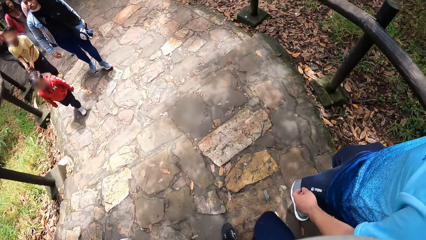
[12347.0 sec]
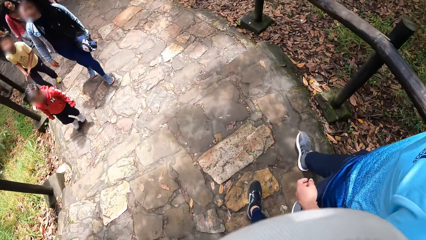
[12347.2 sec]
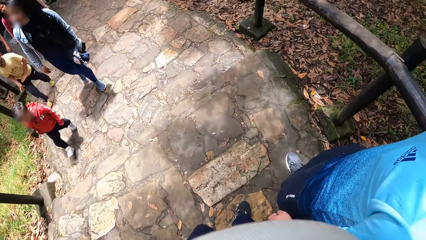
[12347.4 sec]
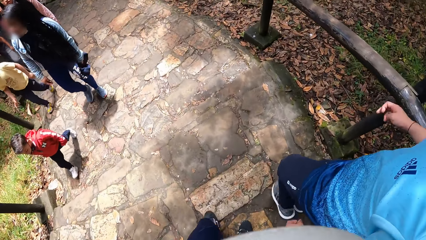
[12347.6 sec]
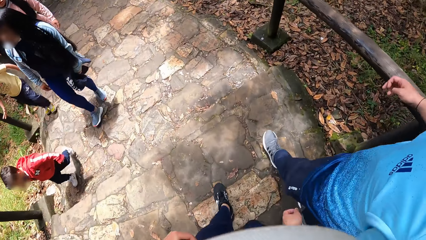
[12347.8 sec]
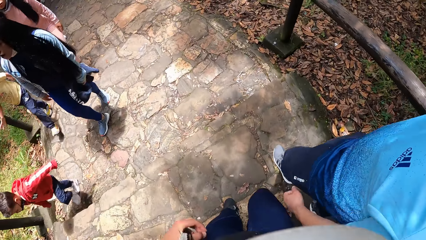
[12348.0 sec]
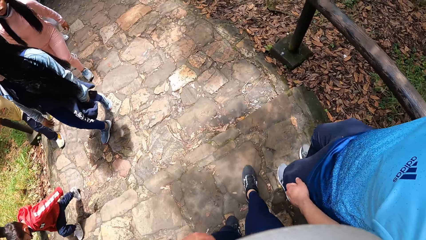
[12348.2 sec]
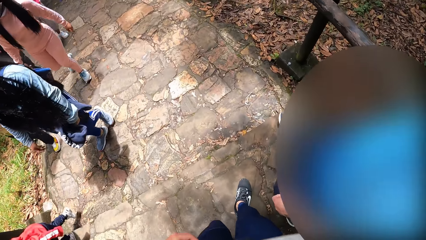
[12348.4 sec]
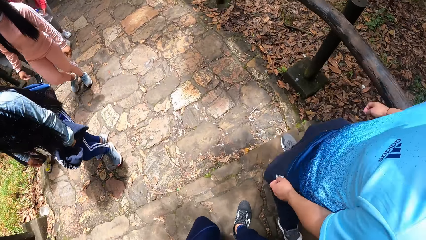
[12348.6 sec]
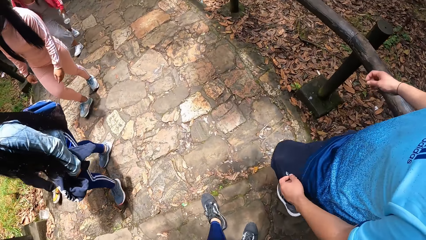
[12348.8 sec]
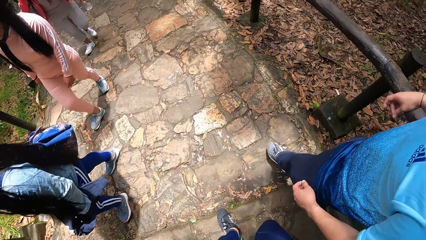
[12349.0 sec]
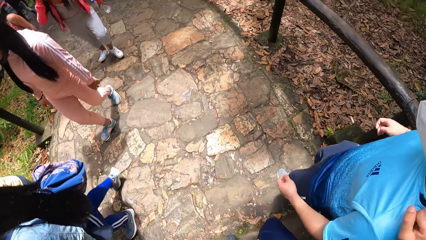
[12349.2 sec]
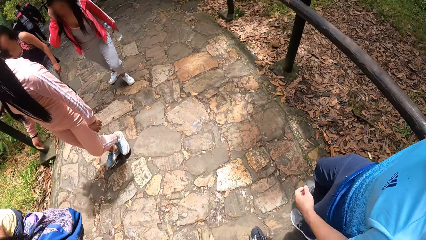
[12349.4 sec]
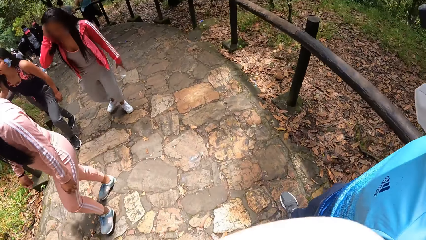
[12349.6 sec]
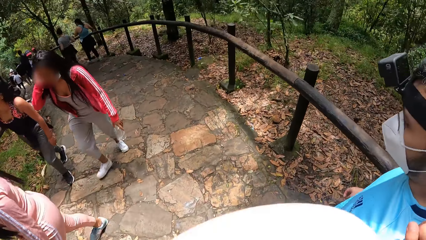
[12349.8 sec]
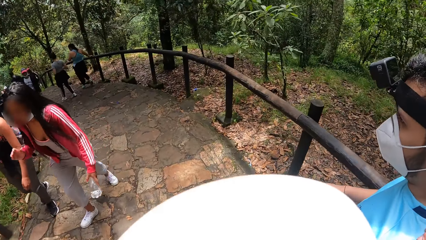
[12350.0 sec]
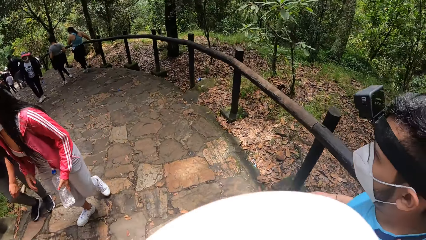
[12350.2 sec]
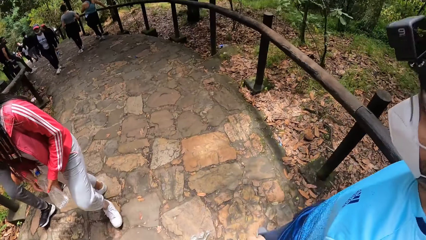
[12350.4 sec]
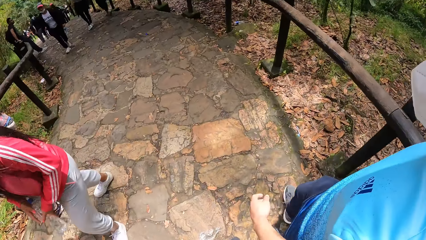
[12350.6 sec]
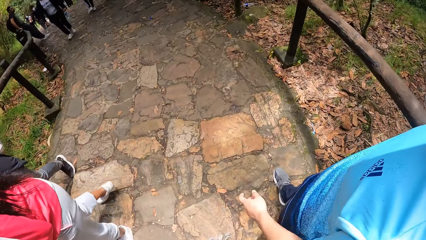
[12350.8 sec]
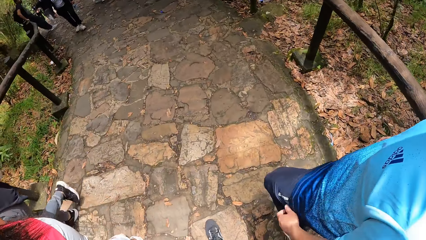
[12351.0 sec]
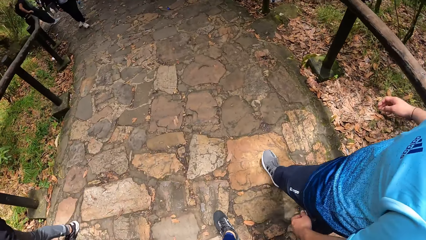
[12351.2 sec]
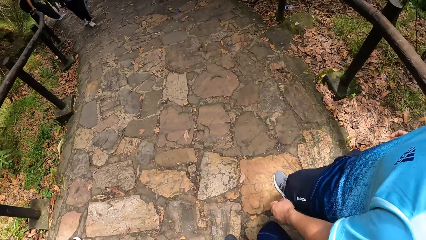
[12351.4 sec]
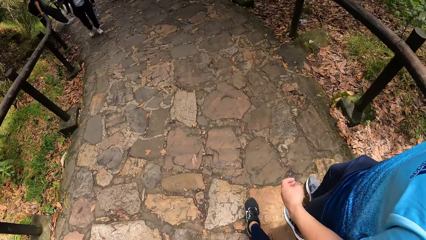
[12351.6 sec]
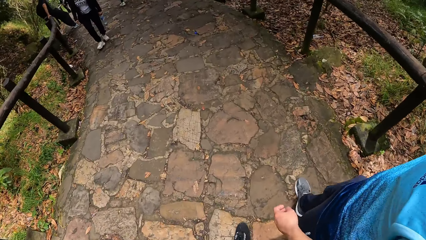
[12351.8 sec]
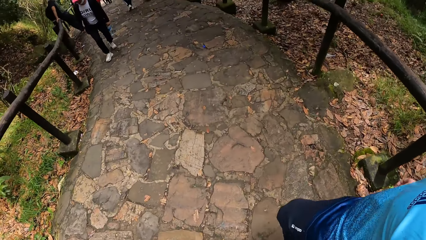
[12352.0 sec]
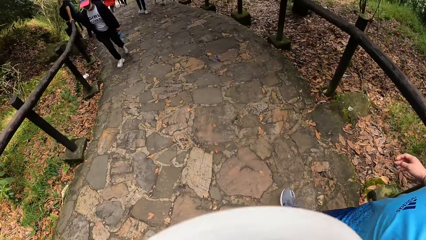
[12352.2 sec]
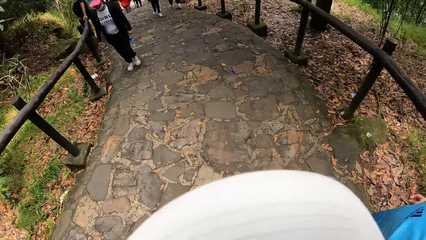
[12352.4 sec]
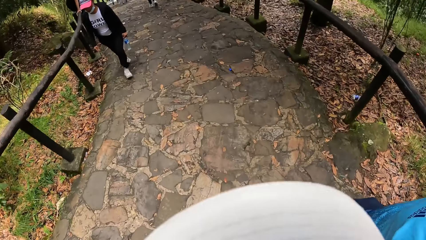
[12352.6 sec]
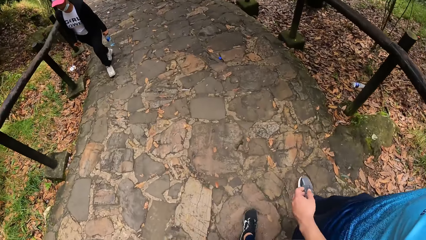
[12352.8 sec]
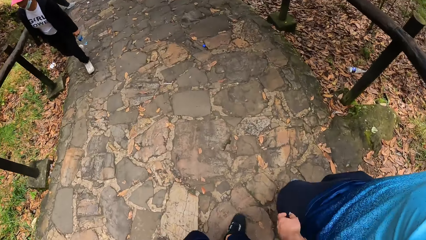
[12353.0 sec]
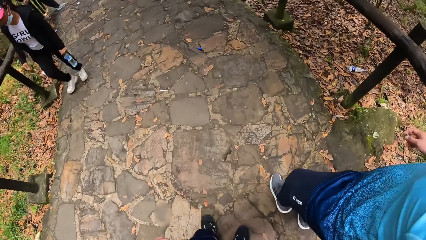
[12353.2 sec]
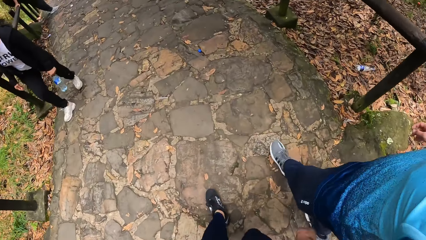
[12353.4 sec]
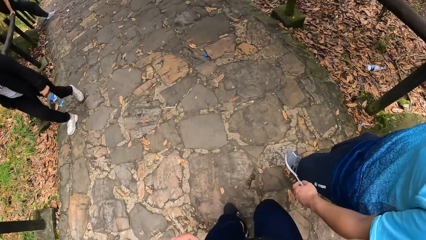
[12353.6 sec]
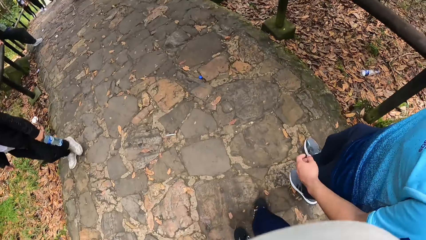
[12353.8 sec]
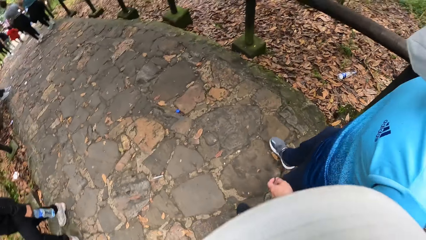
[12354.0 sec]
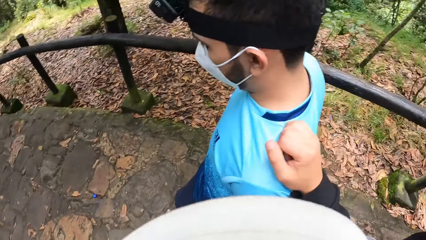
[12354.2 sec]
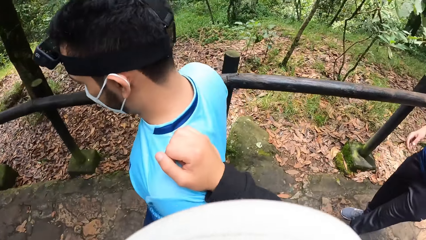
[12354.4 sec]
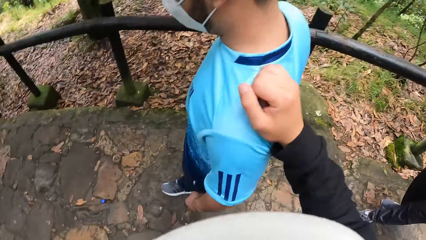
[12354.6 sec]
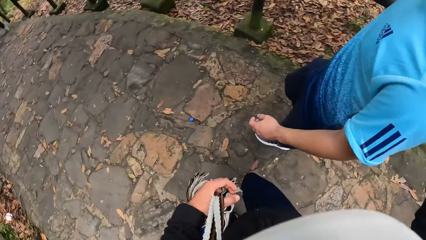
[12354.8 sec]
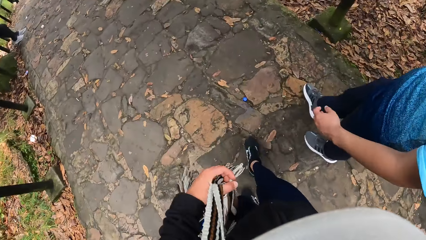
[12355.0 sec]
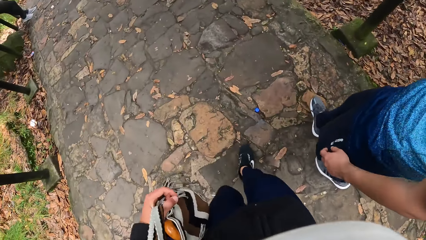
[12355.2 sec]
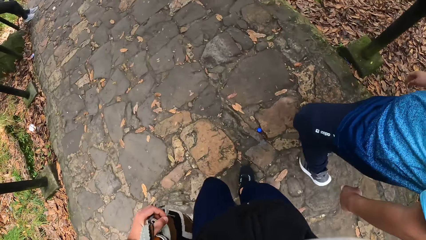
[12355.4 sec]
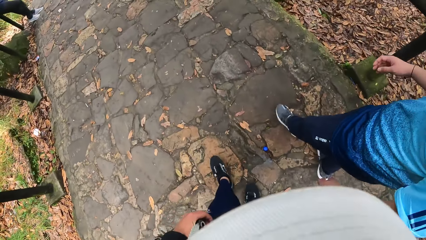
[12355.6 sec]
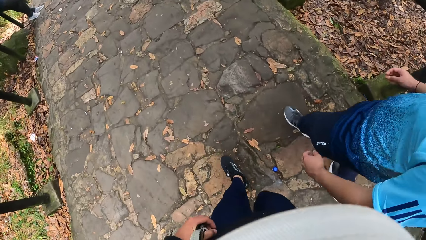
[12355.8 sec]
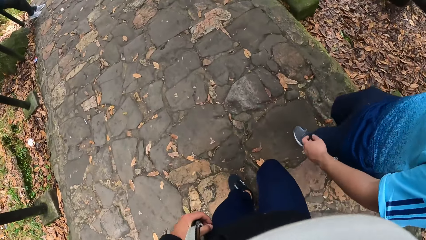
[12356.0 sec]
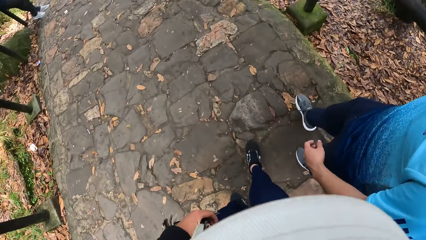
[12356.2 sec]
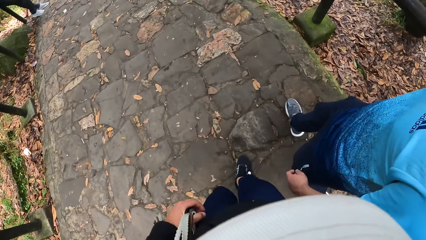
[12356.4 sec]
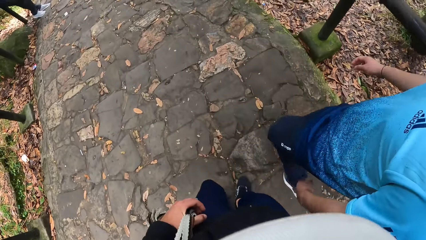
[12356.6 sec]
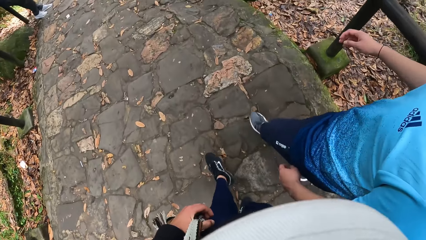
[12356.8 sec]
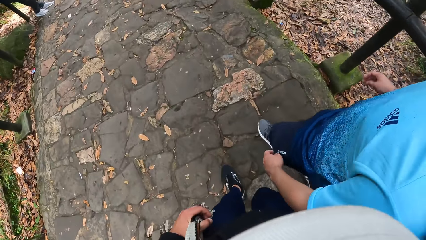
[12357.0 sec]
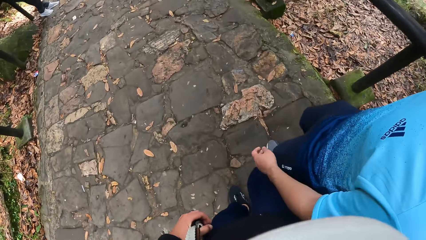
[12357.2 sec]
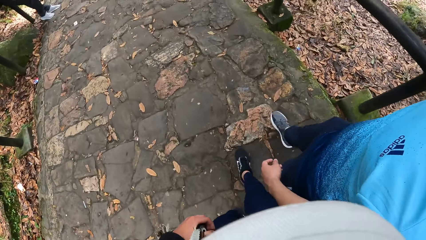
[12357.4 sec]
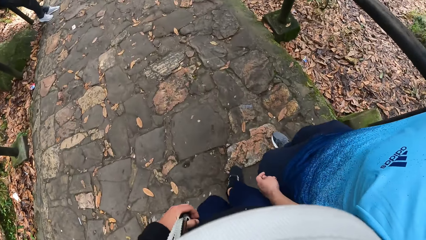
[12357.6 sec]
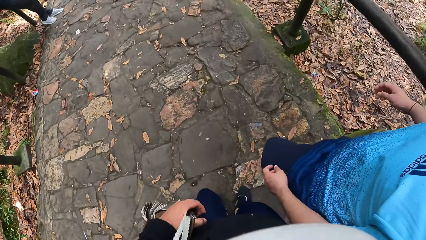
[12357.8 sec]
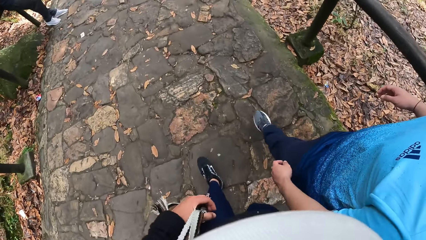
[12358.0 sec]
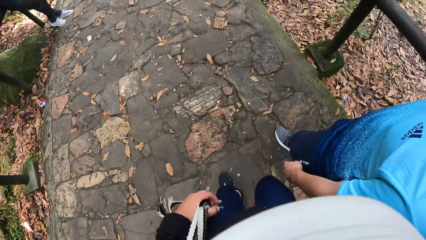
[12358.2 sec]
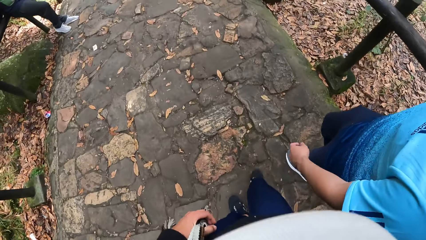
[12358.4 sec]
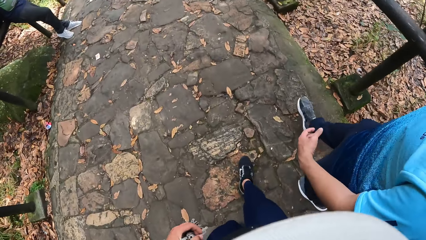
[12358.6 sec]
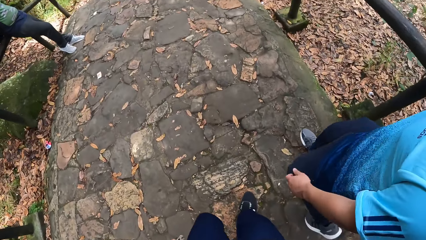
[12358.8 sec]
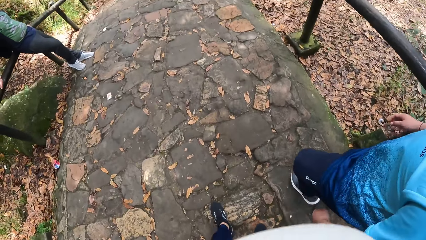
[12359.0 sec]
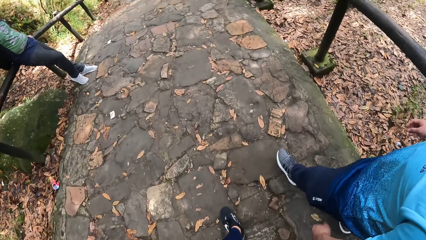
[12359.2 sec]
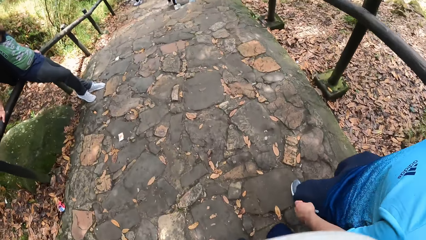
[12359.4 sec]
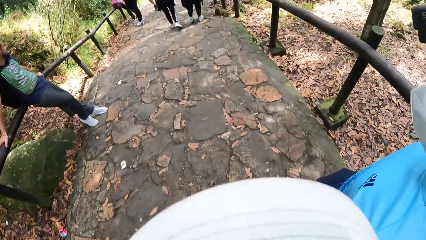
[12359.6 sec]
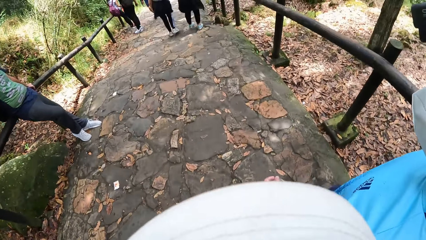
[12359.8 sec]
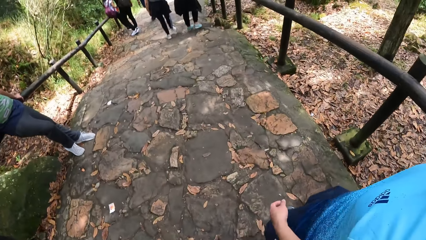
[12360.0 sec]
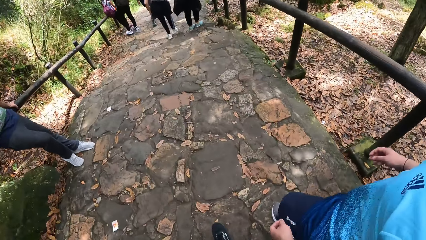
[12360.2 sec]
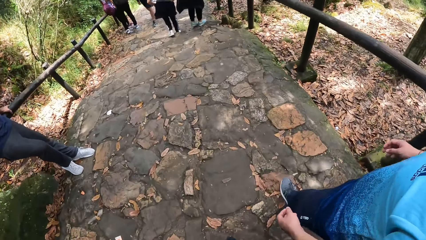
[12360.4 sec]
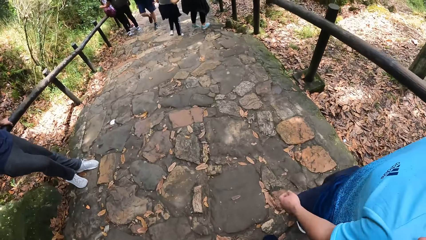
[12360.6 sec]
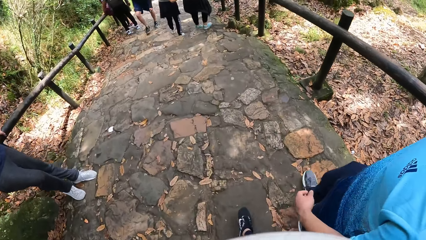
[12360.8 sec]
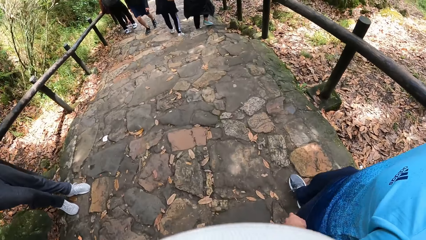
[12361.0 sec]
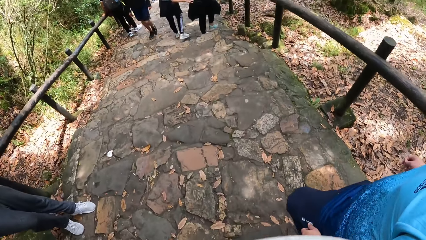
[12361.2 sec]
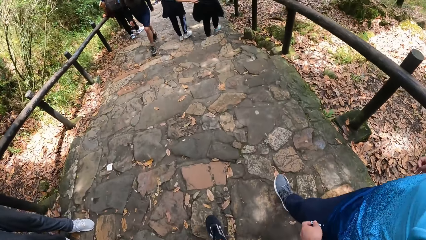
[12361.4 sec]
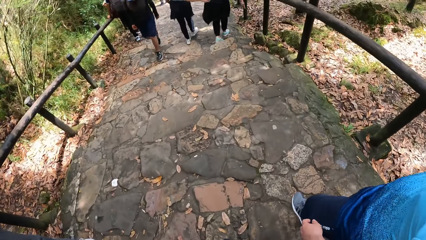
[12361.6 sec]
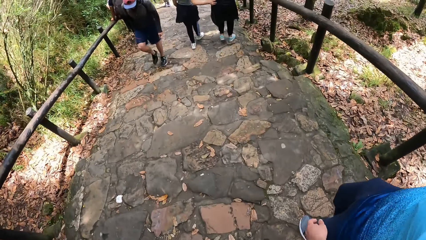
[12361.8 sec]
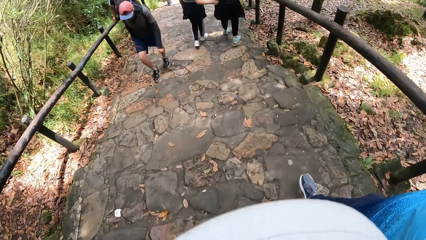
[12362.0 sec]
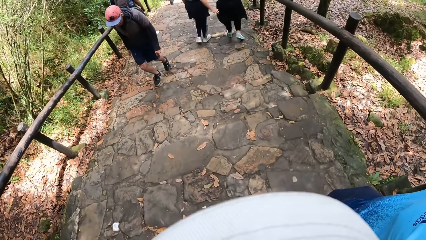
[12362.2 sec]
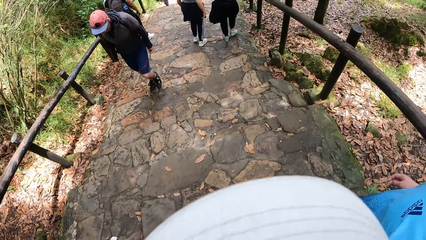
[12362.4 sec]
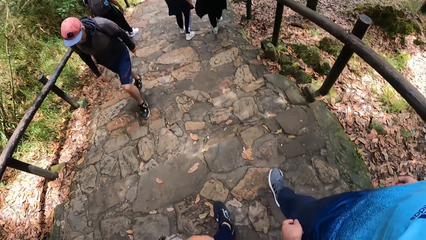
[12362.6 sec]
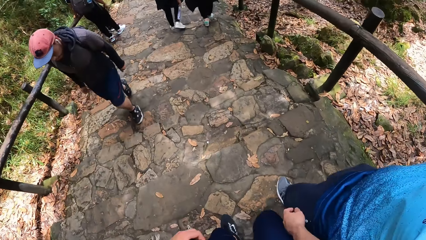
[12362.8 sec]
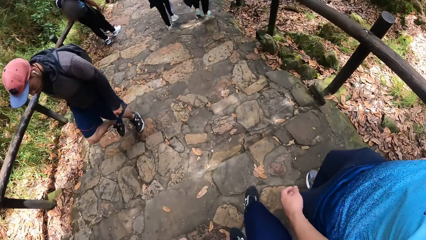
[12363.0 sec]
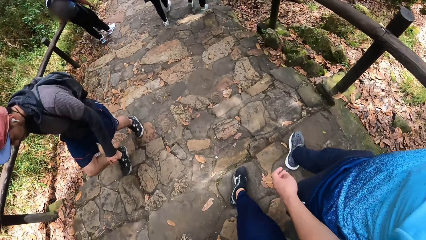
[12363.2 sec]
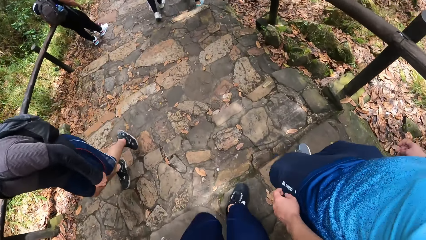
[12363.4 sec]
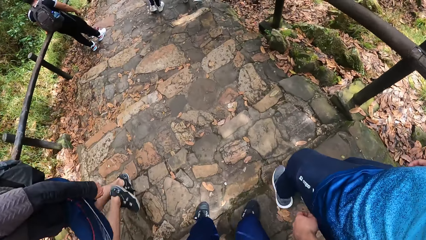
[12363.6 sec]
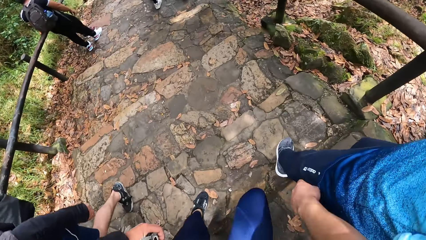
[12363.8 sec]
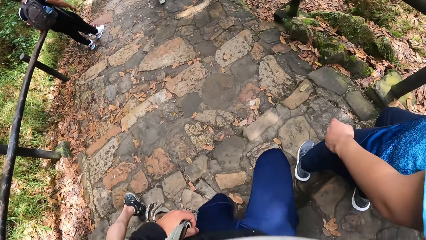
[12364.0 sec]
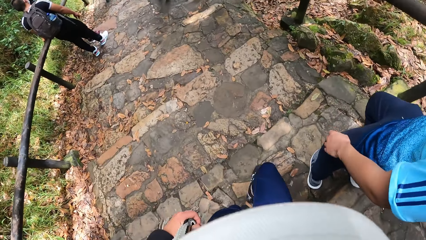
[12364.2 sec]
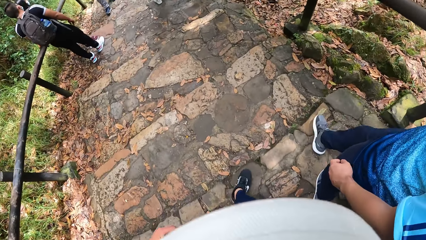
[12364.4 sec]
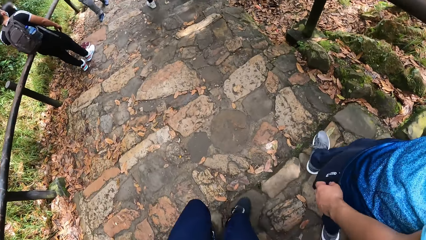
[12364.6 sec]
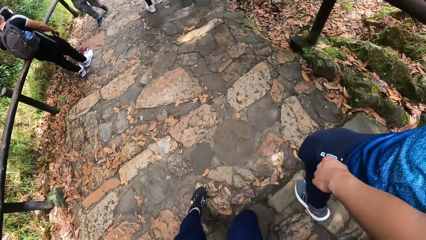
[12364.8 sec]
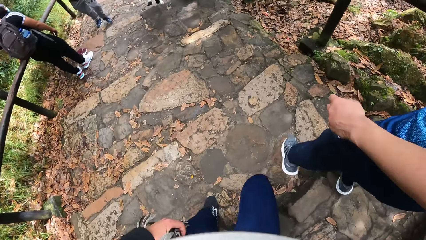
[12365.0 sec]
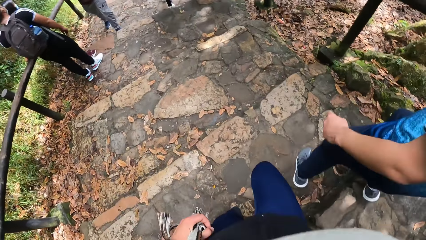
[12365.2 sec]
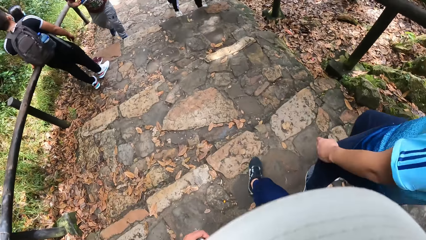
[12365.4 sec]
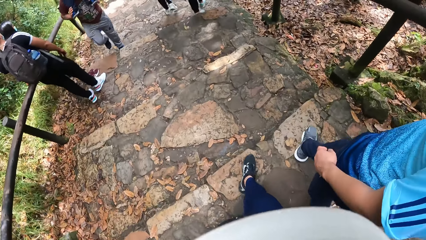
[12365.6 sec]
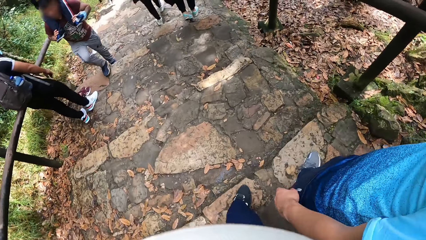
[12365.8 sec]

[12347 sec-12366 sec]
A group of people walks past the camera wearer. A man walks down the stairs. The camera wearer walks down the pathway on the hill with her right hand on the man's shoulder. She holds a bag with her left hand and her right hand on the man's shoulder. She walks down the pathway on the hill with her left hand on the bag and her right hand on the man's shoulder. She climbs down a stairway on the hill with her left hand on the bag and her right hand on the man's shoulder.
